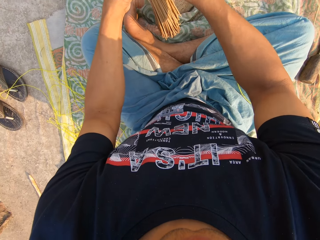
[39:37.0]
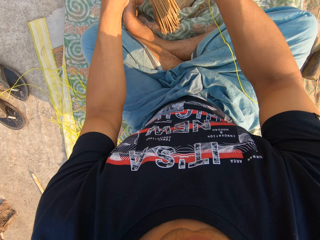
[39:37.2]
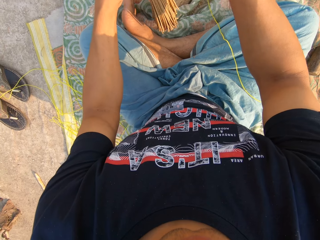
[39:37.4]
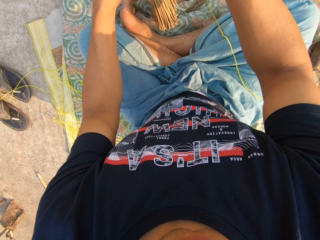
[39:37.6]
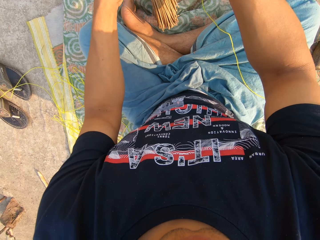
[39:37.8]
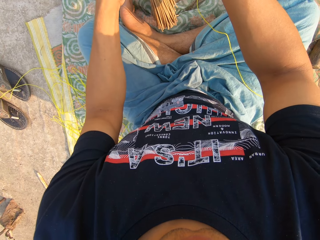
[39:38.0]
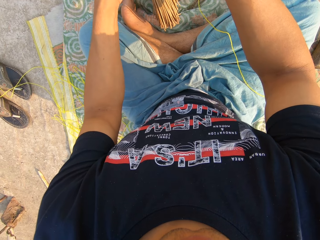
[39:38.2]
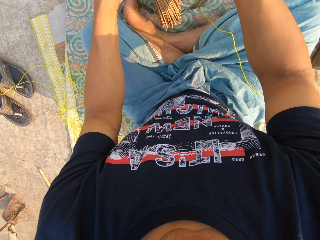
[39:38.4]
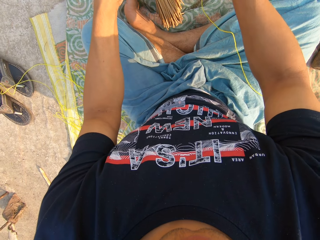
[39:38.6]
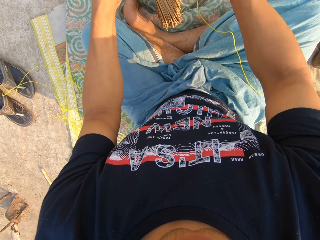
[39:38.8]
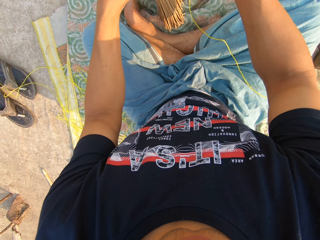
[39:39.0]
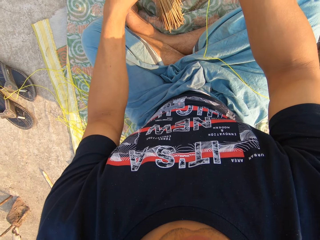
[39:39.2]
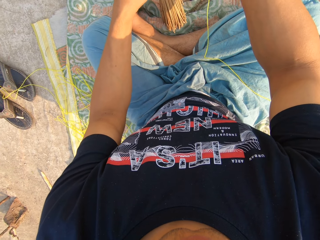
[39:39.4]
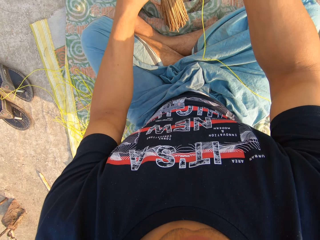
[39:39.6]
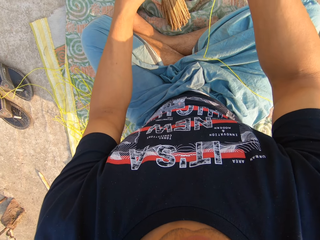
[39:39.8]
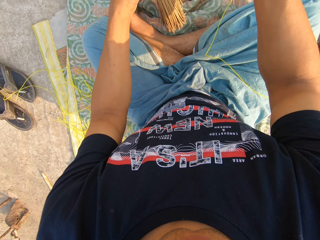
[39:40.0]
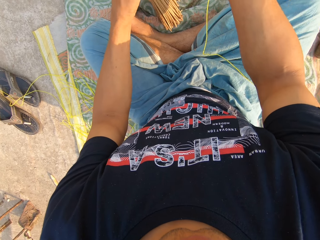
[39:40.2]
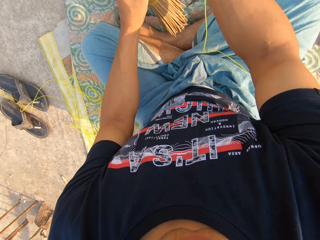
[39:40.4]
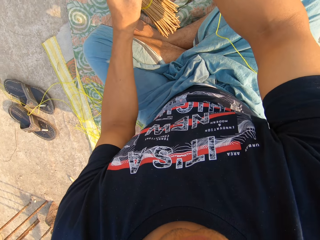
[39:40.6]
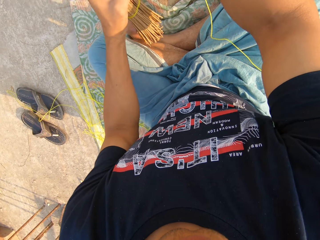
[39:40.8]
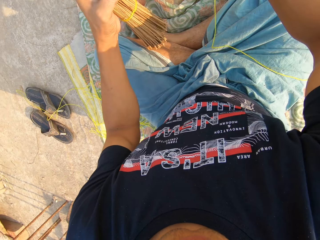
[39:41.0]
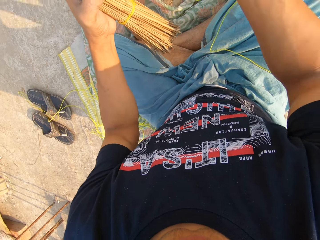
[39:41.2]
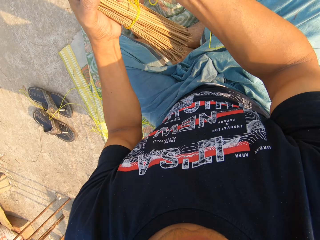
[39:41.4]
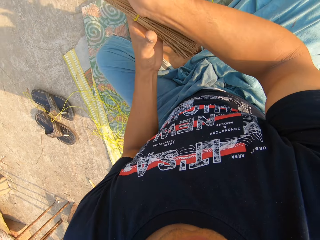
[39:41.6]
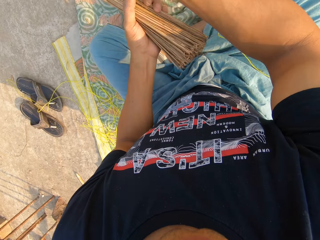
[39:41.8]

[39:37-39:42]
The camera wearer ties the broom with the rope.

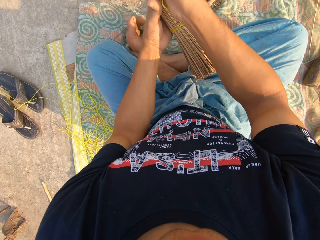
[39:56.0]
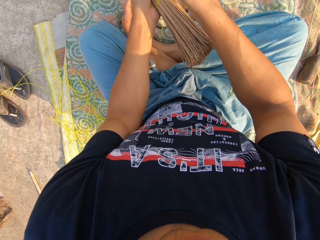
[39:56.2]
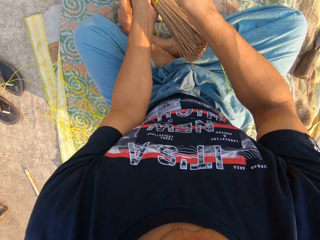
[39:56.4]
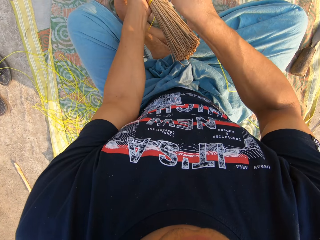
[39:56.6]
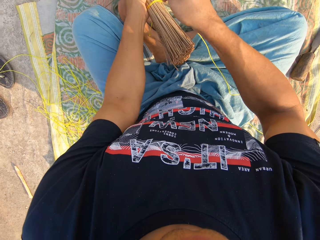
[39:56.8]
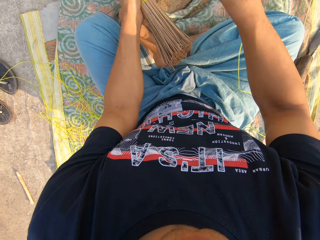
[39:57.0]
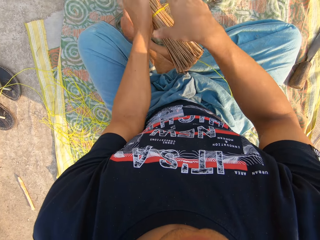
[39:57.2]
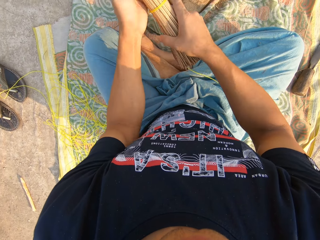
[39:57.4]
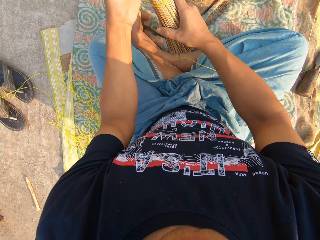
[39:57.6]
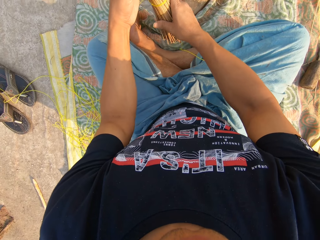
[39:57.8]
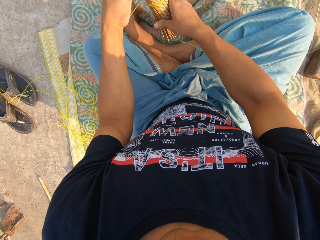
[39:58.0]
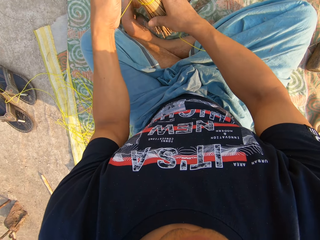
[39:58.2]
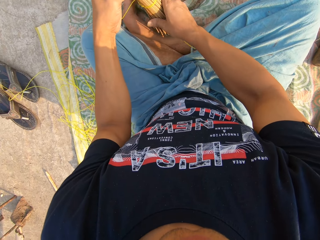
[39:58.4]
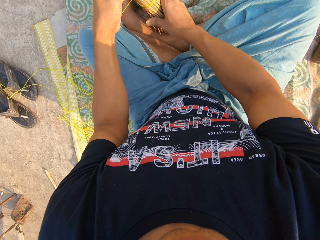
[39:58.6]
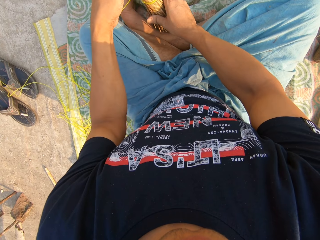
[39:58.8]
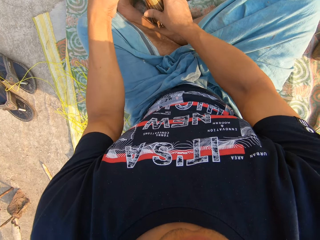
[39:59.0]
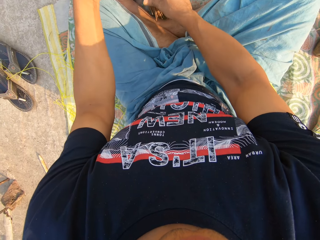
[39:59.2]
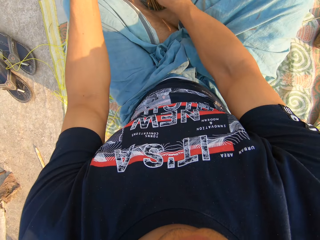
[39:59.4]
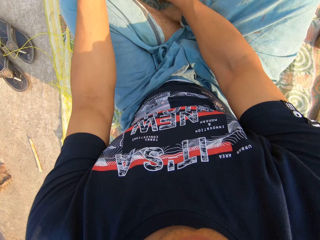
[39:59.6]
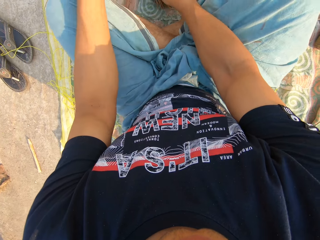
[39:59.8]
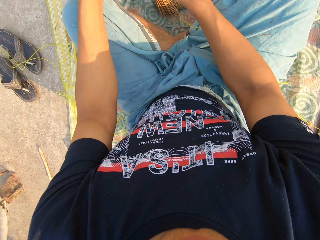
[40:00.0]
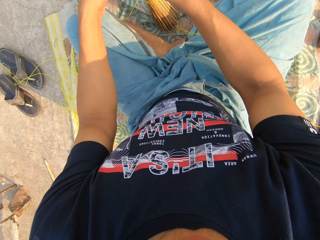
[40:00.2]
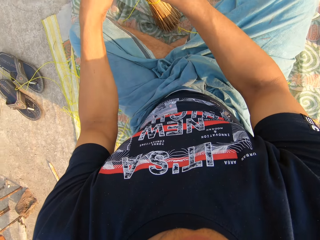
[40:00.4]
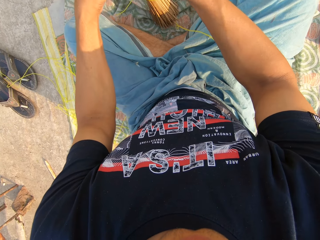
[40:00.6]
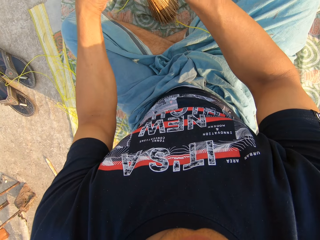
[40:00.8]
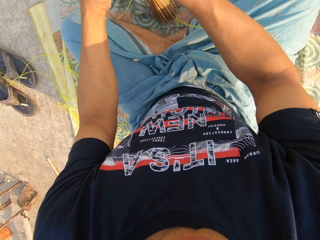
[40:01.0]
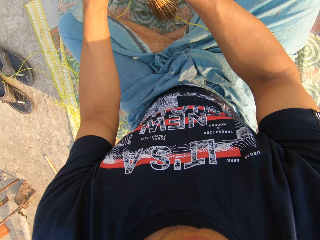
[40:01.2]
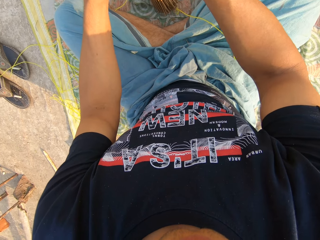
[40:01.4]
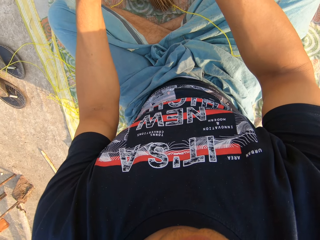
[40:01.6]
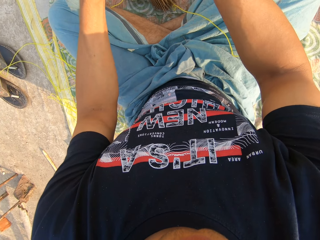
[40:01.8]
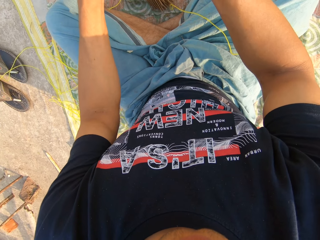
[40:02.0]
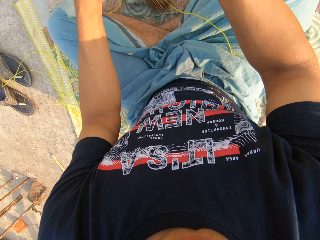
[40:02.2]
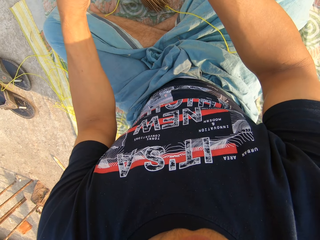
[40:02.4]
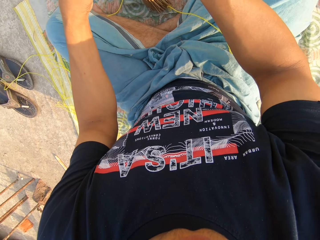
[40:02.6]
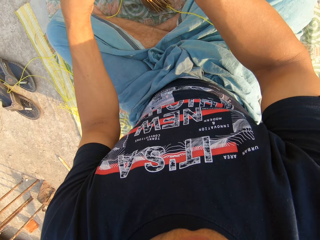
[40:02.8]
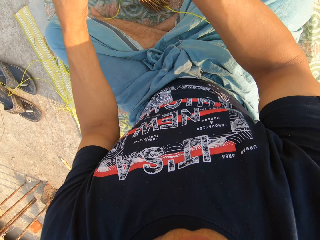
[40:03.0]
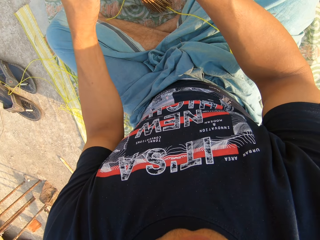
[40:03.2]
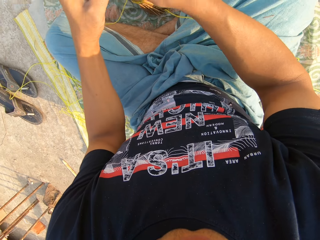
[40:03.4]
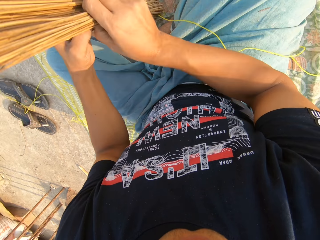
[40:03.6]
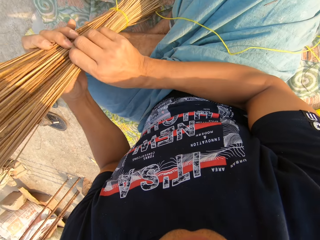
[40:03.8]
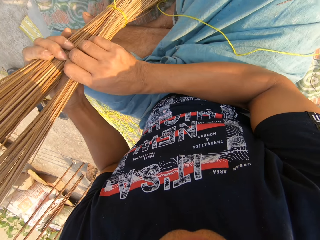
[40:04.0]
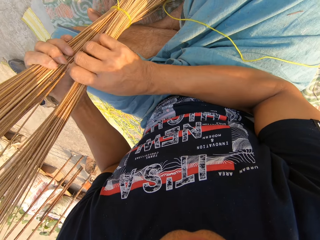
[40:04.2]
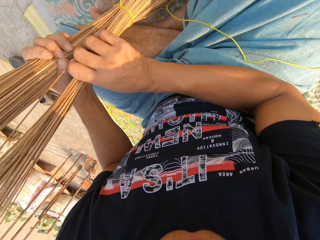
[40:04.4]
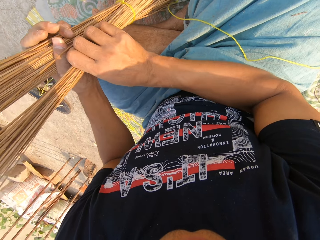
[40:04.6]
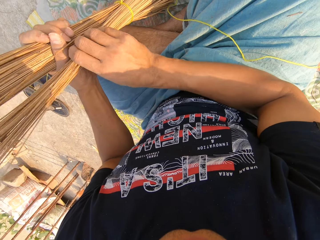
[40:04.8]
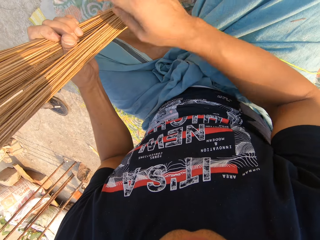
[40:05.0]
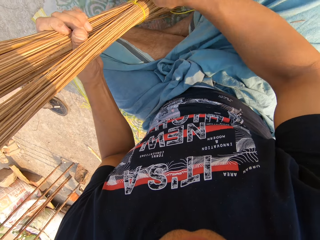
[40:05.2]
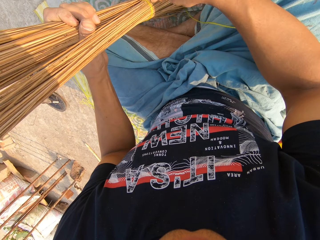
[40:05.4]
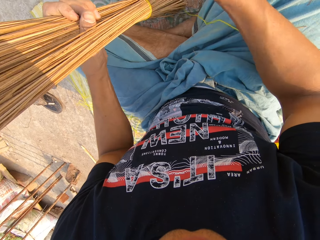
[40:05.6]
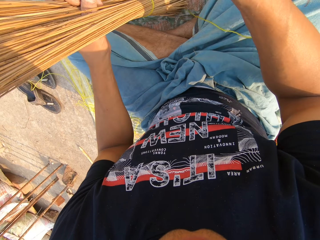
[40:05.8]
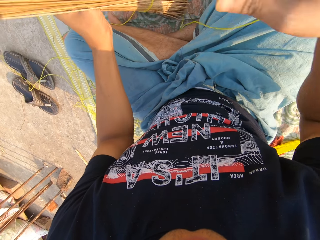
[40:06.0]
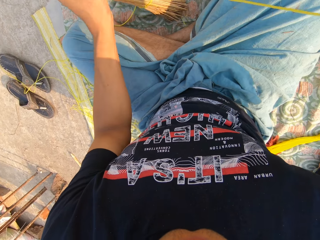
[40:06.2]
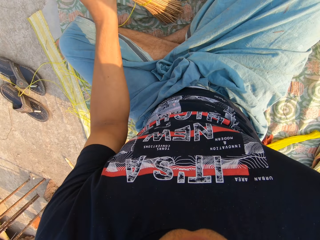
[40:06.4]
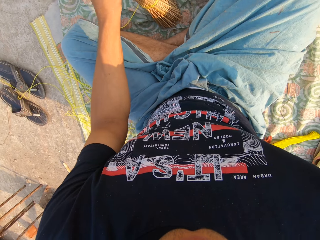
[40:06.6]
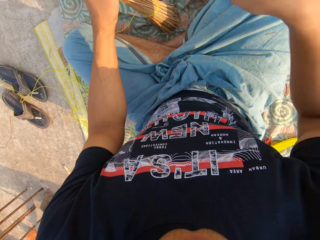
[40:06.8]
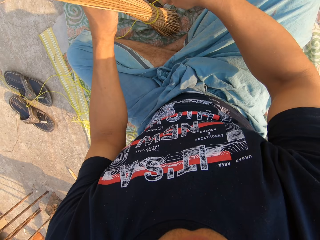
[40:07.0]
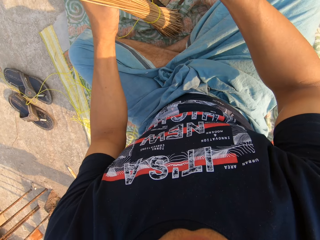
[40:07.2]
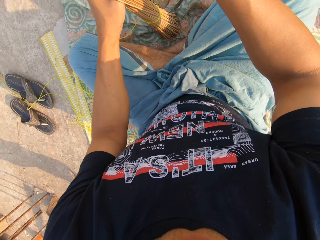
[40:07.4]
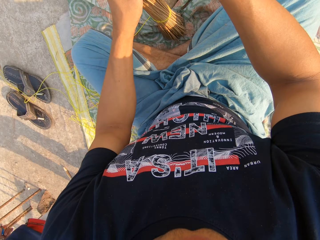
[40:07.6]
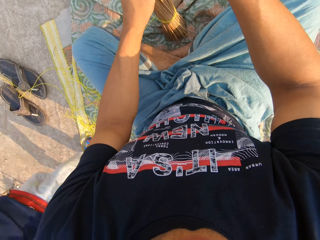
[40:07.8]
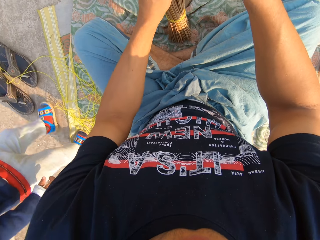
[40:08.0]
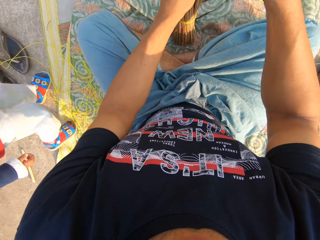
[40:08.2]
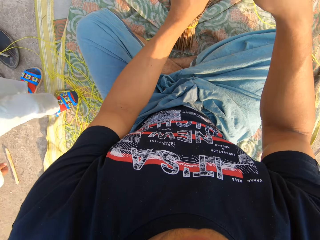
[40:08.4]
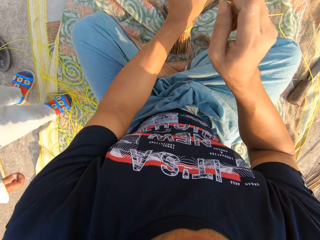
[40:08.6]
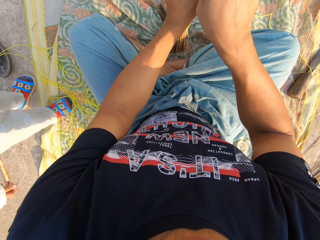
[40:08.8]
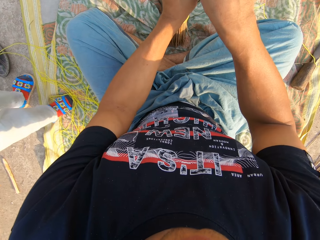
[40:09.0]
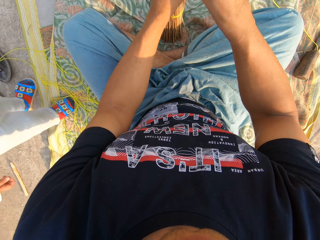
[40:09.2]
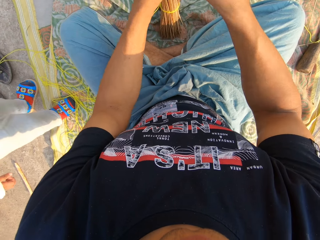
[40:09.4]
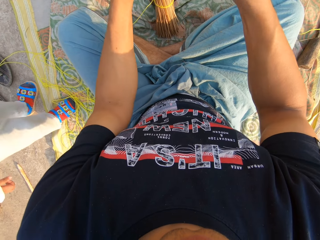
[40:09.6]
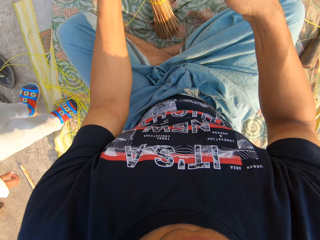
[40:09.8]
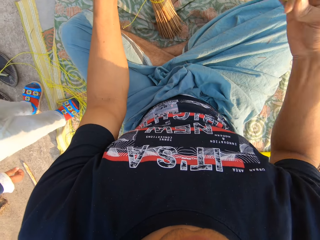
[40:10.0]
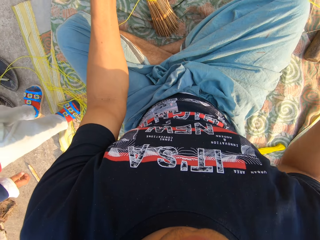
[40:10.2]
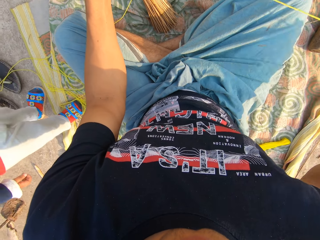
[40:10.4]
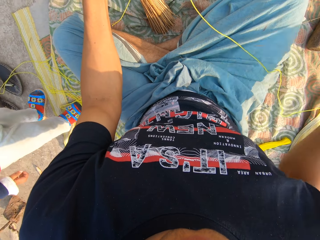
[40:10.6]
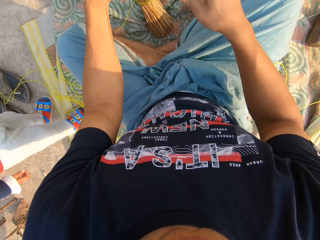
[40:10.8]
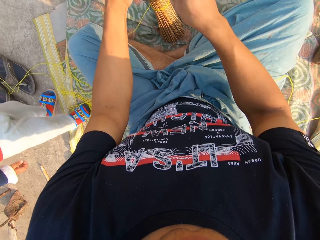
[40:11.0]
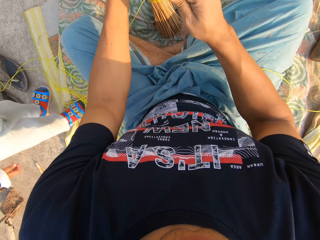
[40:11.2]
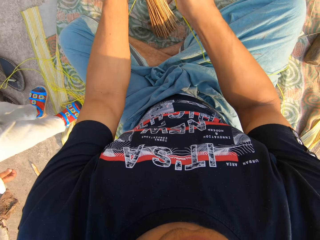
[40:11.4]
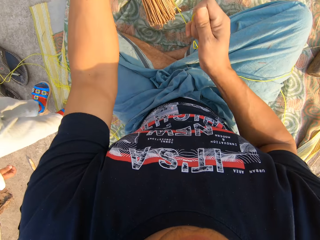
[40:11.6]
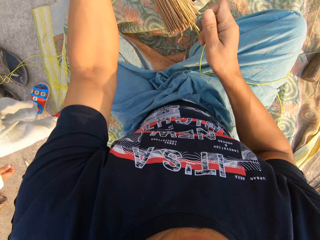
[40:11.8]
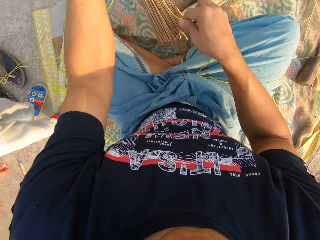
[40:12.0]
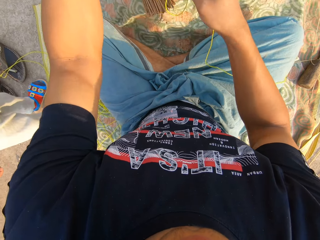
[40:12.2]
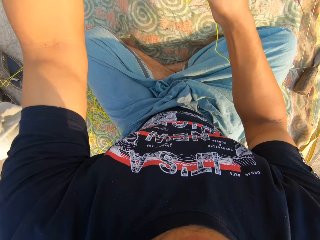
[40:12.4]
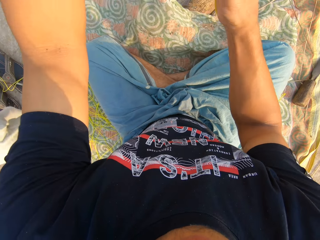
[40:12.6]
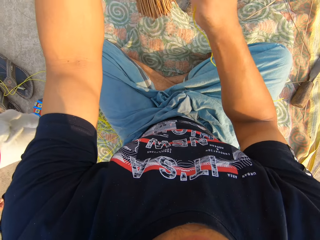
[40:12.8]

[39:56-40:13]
The camera wearer puts the broom down. They tie the broom with the rope. They spread the broom with both hands. They tie the broom sticks with the rope. A child steps forward. The camera wearer ties the broom sticks with the rope. The child looks at the camera wearer.
